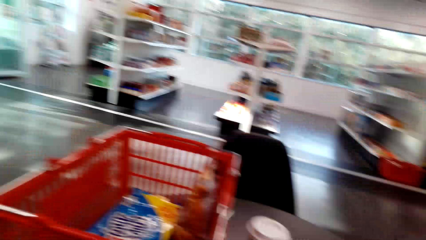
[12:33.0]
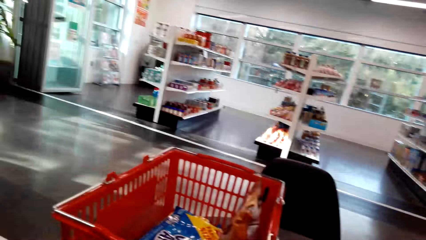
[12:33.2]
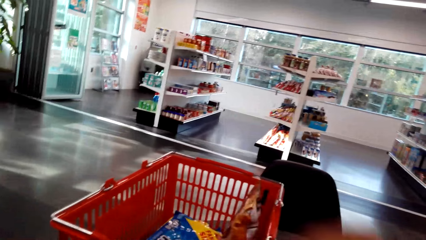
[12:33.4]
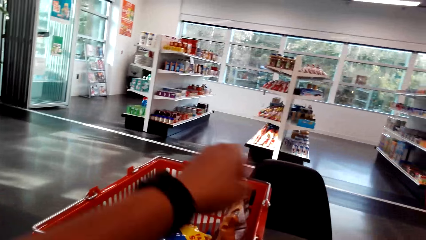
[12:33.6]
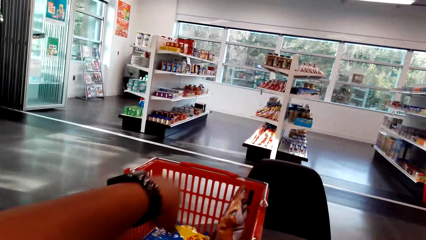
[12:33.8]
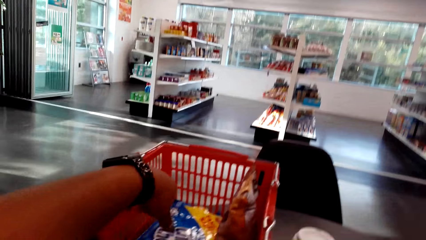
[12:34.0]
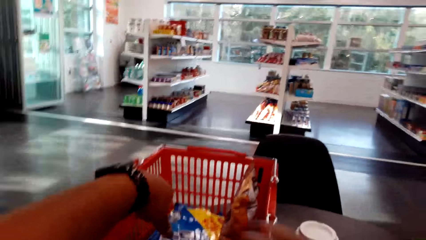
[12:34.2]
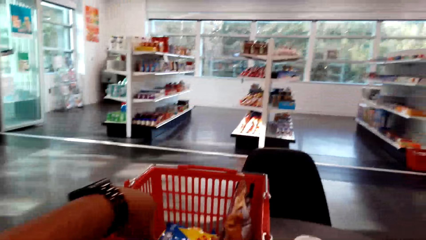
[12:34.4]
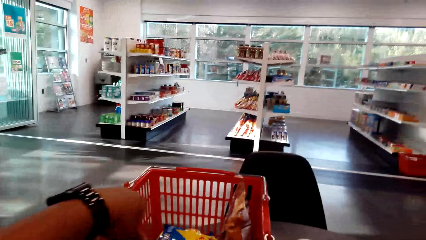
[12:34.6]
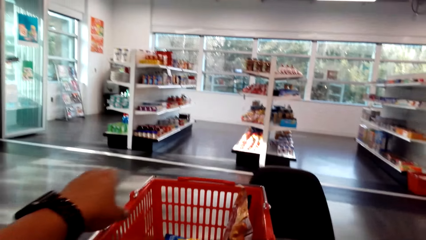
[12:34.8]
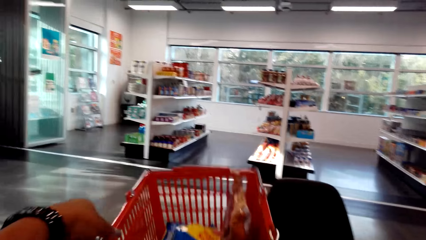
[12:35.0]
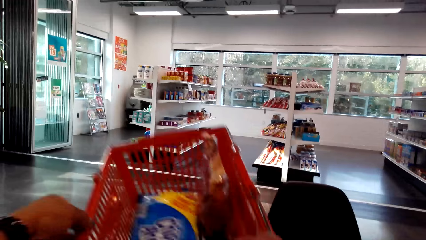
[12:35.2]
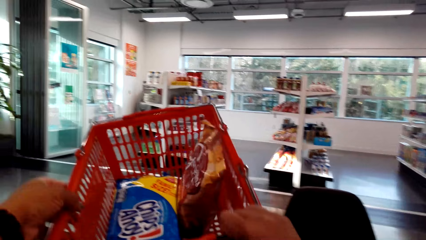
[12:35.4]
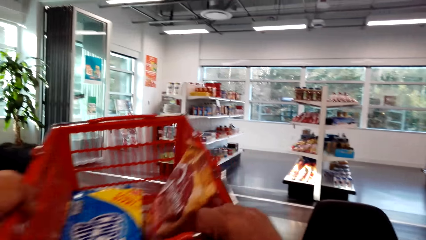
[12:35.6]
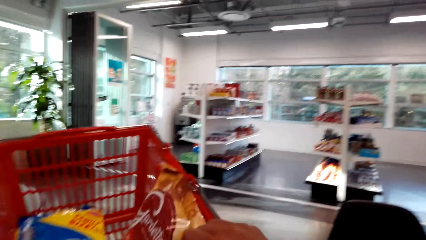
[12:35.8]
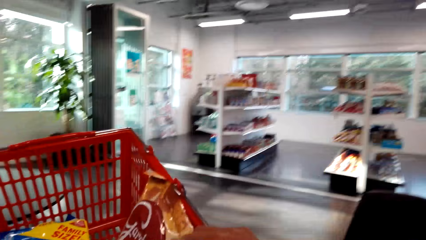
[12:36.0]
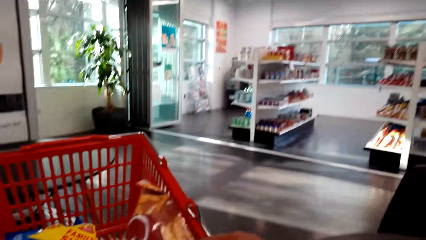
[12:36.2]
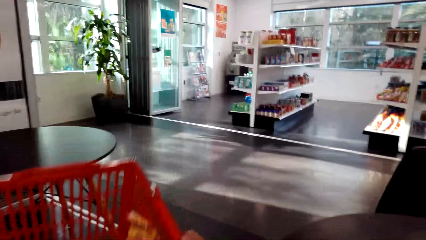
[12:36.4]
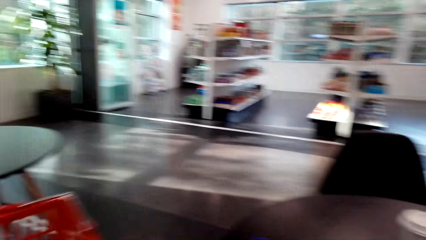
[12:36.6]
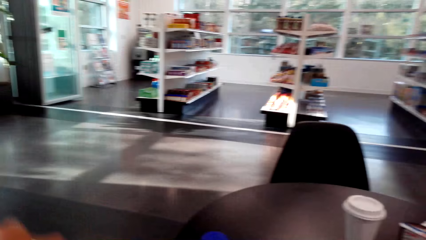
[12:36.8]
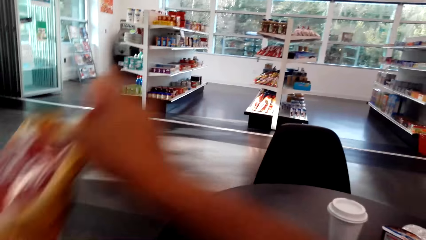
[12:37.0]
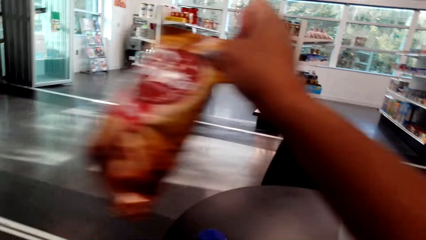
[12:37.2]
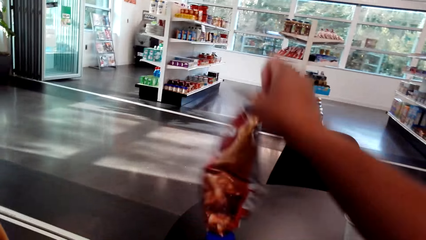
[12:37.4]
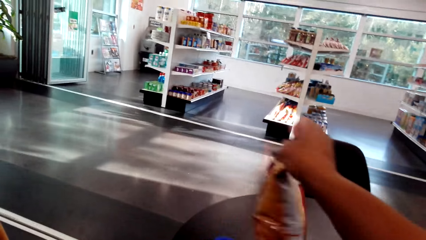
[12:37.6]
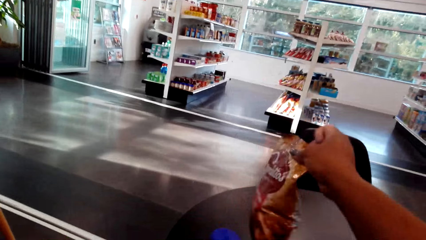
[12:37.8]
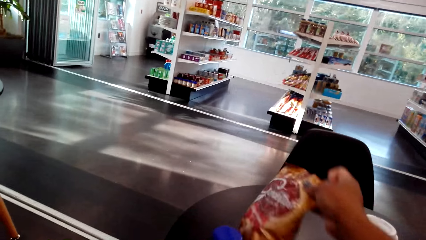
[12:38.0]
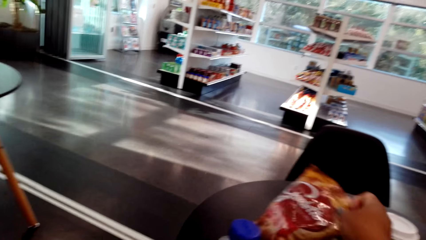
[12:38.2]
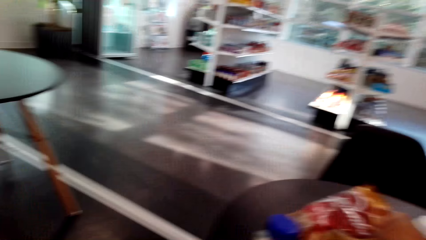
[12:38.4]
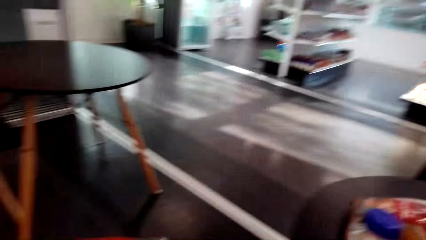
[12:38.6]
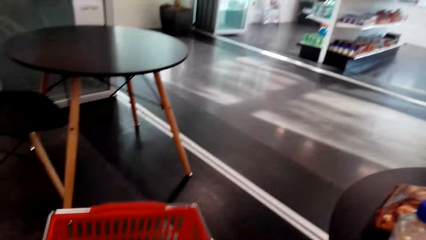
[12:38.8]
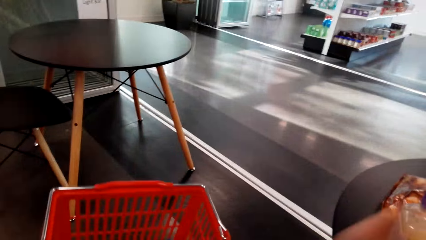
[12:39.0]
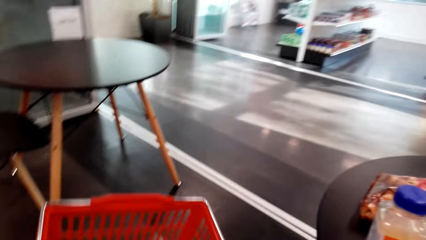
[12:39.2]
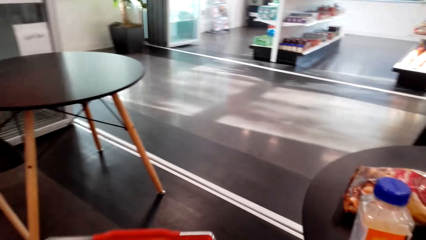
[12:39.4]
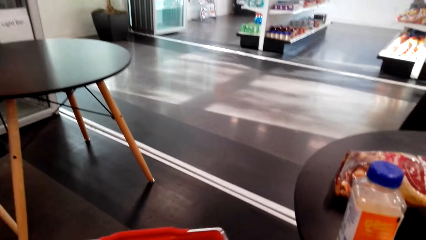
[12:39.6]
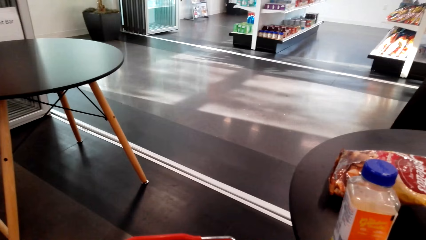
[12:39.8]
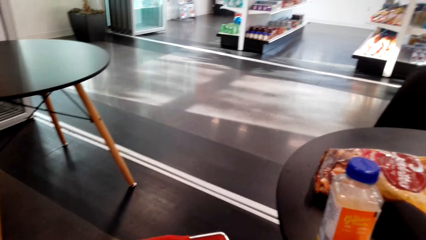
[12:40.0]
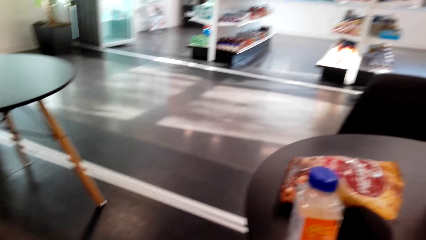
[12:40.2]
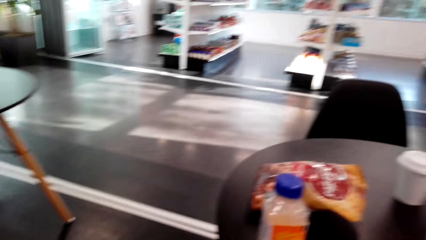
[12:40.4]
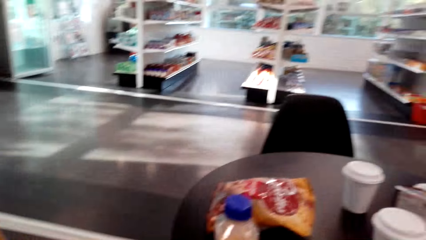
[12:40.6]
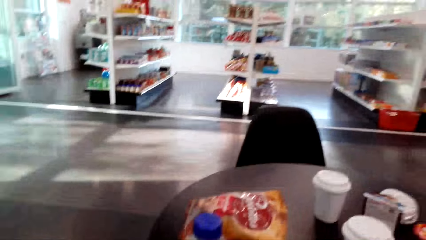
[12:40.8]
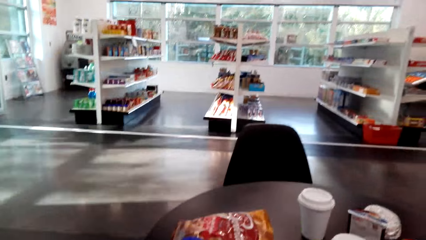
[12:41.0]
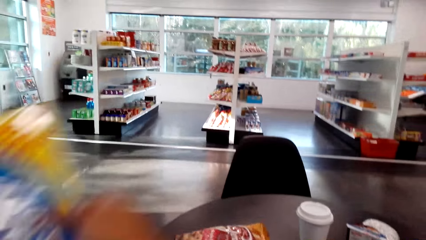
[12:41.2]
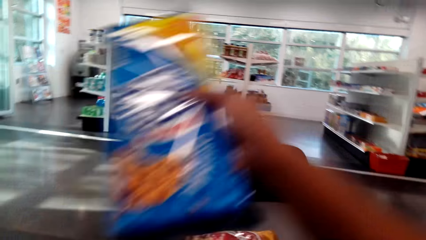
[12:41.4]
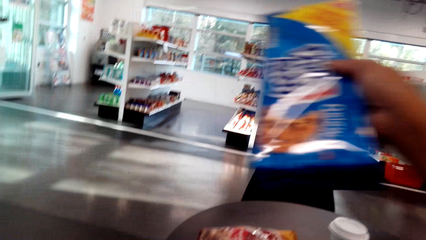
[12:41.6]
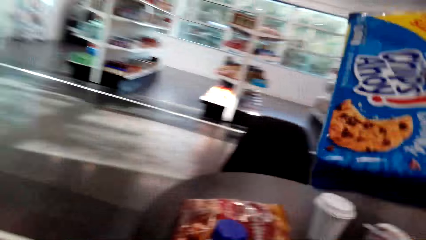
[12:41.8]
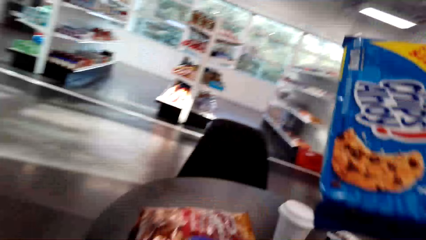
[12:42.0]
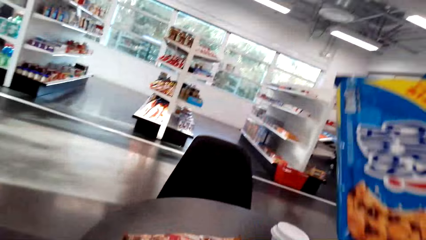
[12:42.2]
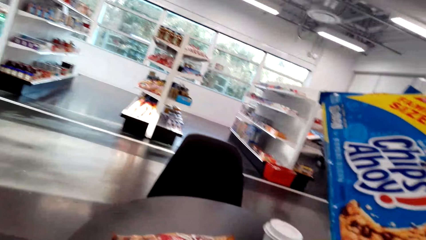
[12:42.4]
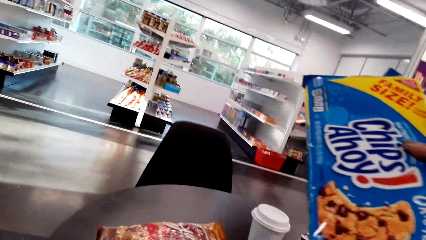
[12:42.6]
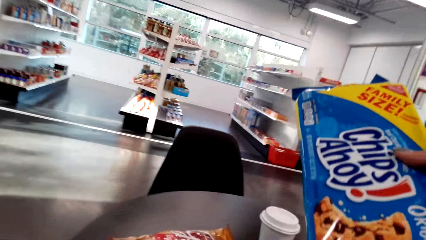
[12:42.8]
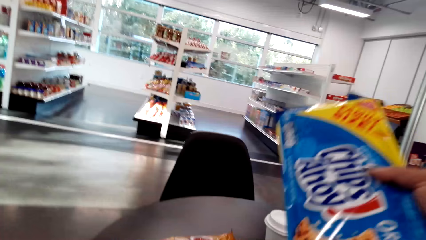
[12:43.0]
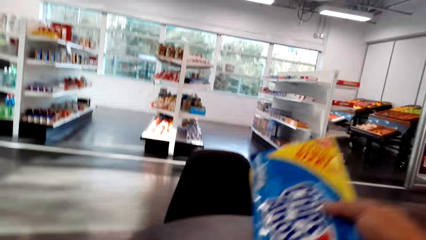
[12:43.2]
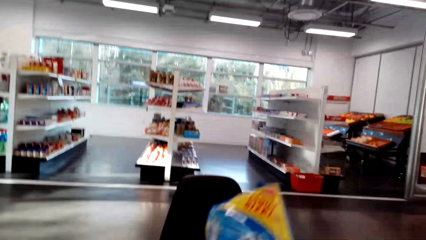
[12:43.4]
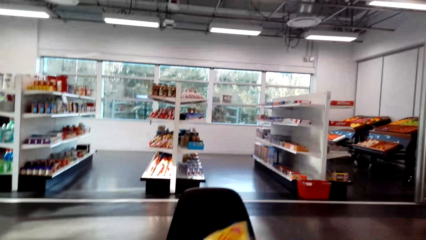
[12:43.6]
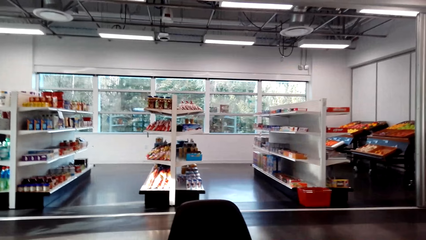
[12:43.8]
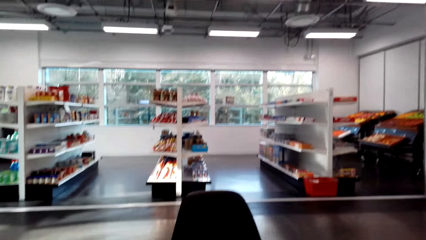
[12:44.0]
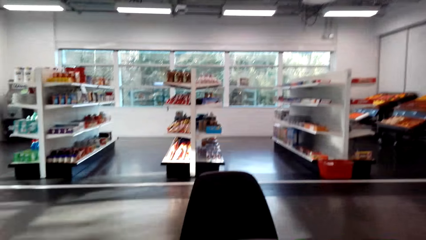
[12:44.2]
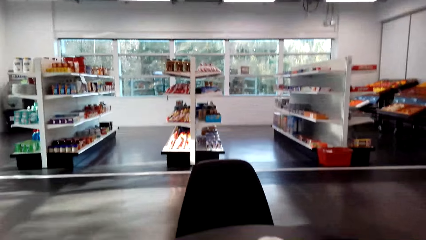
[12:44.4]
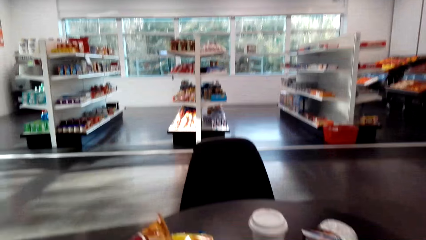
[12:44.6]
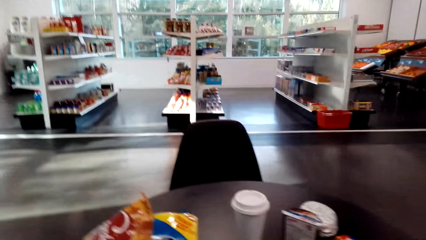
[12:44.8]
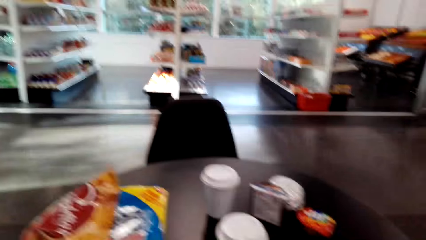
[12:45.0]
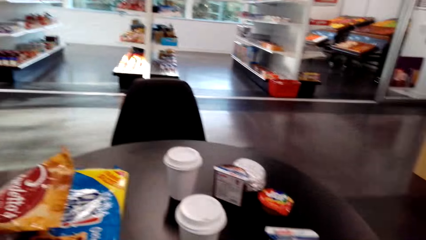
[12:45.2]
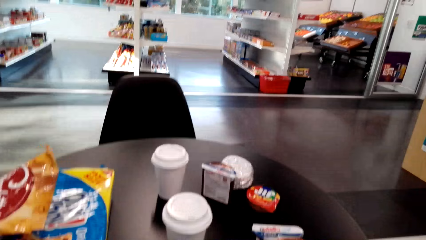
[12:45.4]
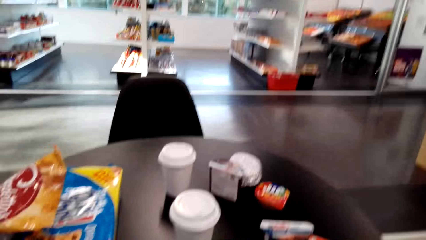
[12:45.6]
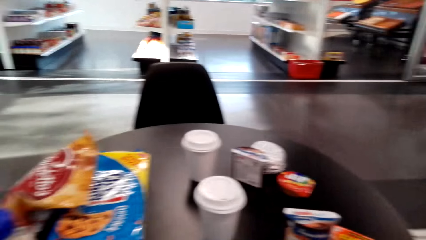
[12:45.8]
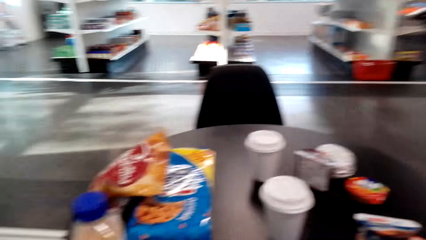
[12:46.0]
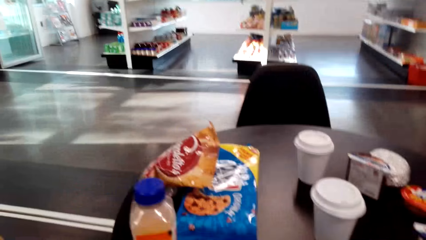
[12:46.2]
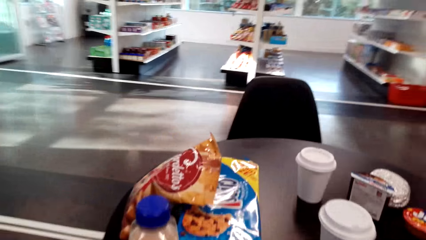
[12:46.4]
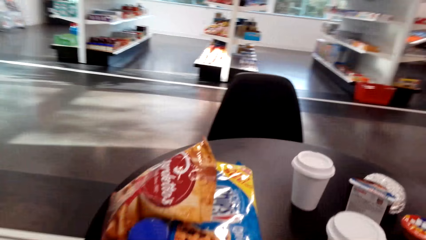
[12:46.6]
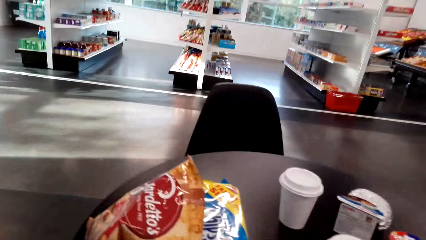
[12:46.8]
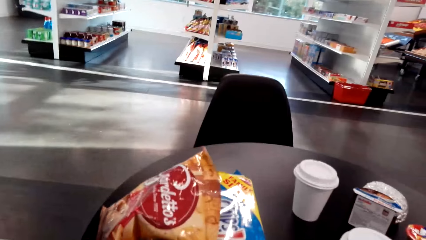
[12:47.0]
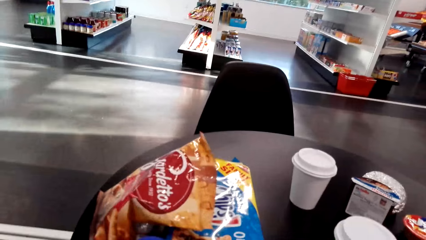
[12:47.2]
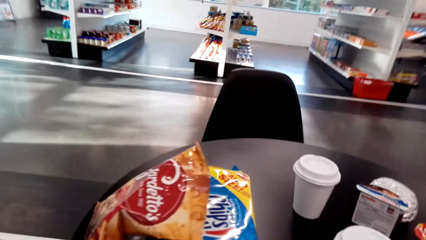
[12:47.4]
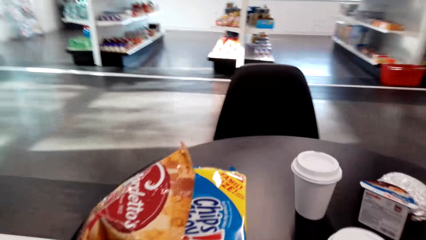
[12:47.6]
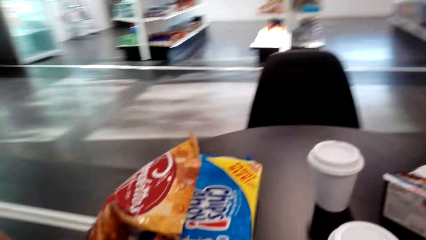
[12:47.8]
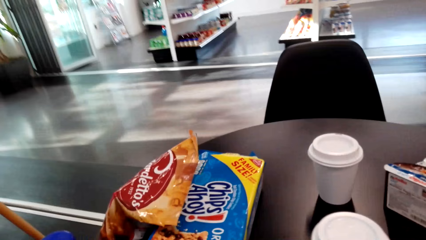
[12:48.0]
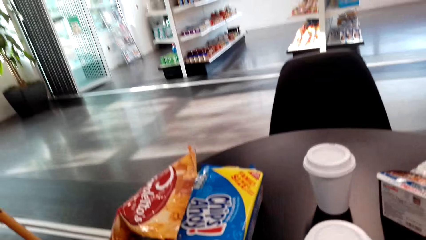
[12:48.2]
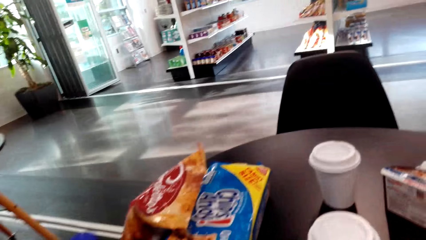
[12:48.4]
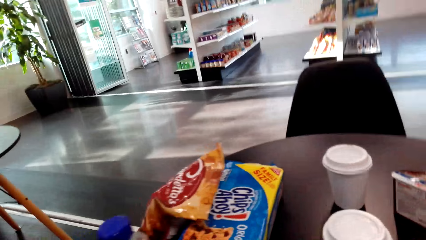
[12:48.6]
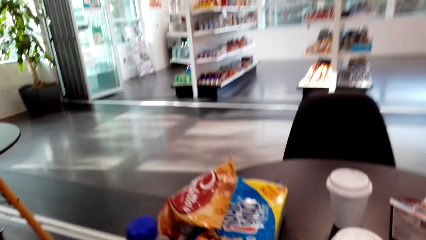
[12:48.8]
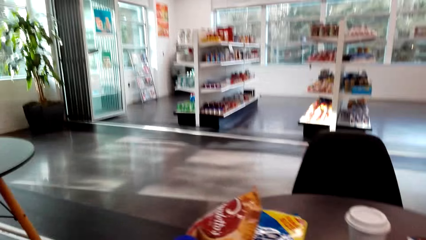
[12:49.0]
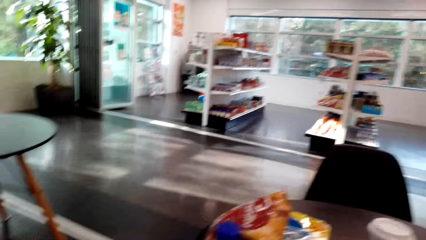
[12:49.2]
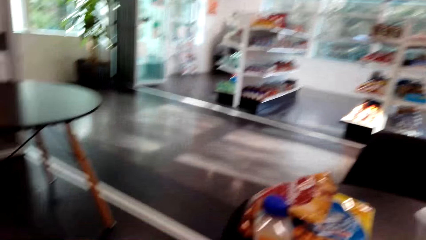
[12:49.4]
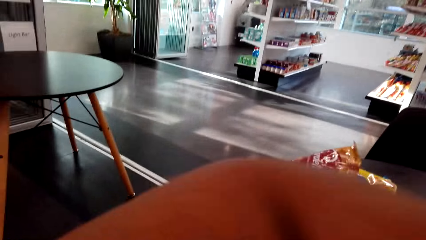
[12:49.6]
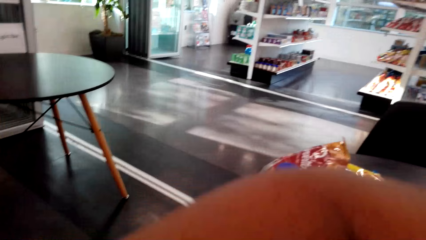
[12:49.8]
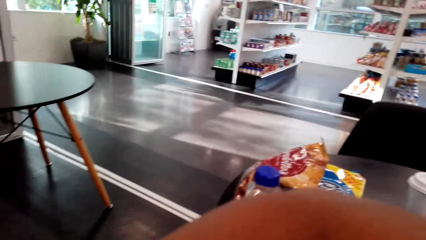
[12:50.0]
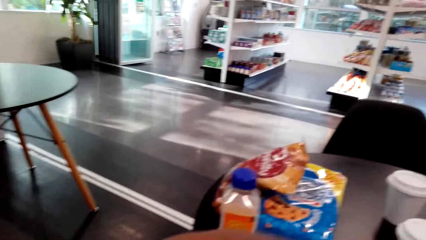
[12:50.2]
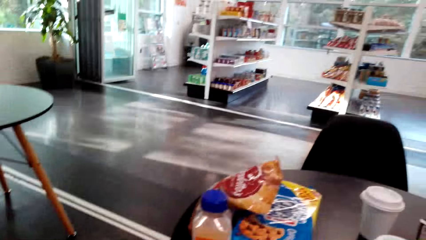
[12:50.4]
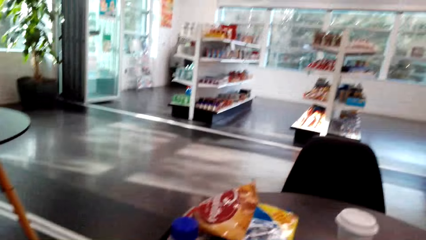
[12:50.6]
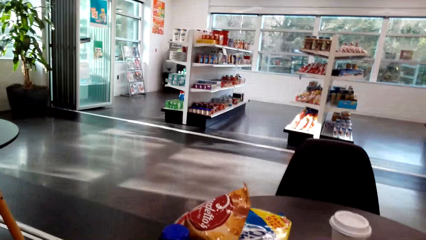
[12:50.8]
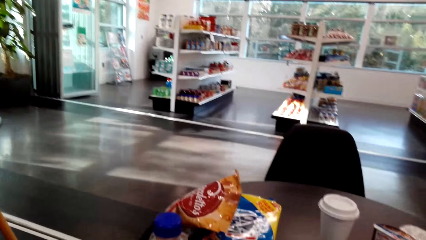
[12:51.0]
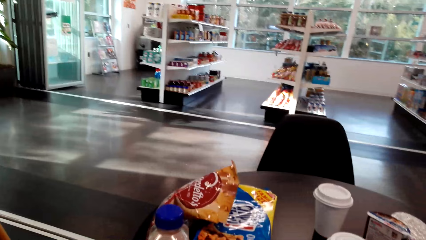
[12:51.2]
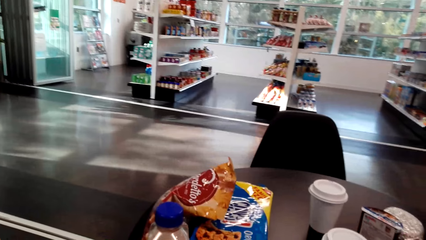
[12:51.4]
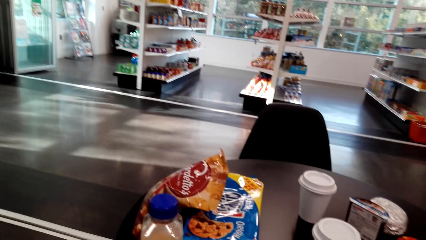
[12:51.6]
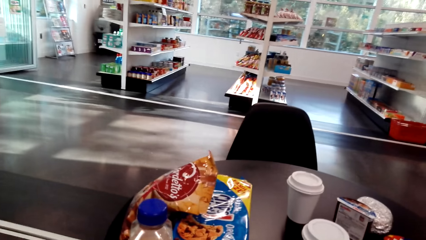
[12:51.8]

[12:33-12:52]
The camera wearer picks up the basket. They place the basket on the floor. They put the goods on the table. They place an object on the table. They cough with the hand on the mouth.
